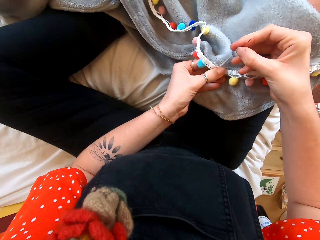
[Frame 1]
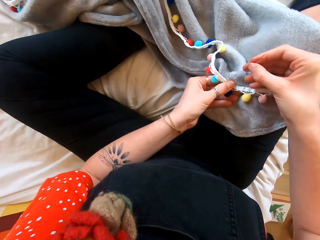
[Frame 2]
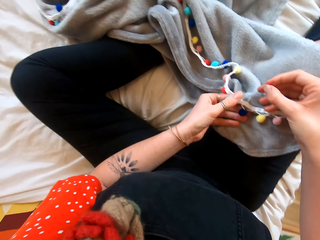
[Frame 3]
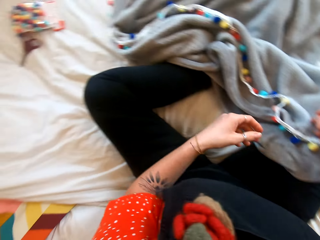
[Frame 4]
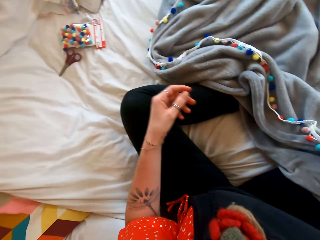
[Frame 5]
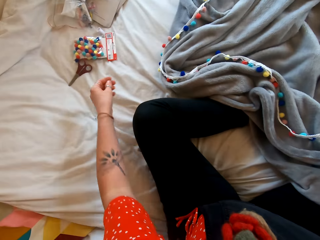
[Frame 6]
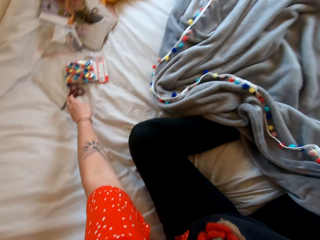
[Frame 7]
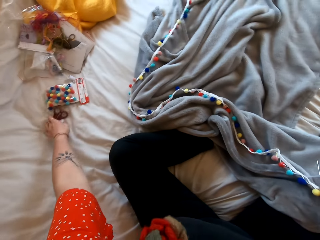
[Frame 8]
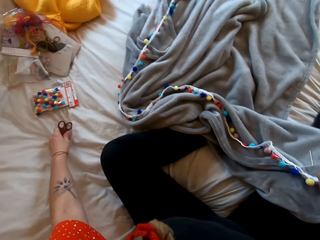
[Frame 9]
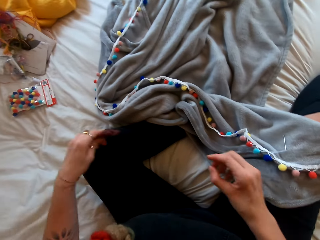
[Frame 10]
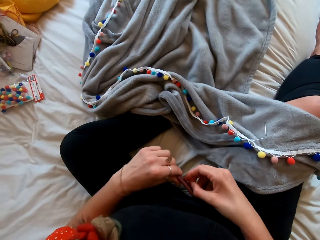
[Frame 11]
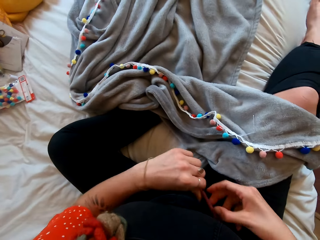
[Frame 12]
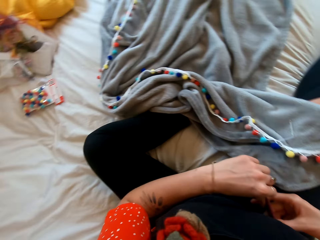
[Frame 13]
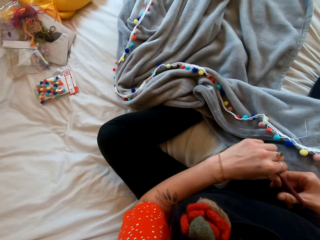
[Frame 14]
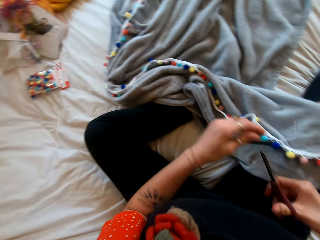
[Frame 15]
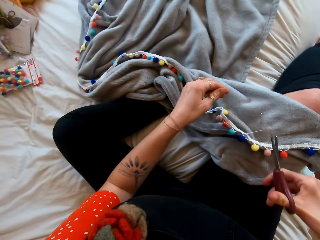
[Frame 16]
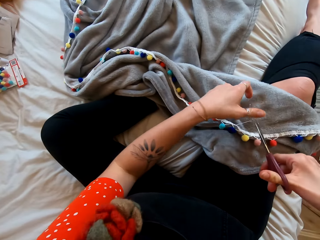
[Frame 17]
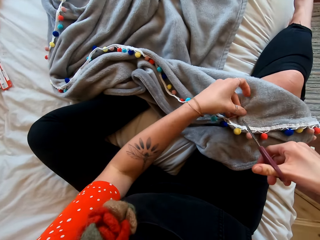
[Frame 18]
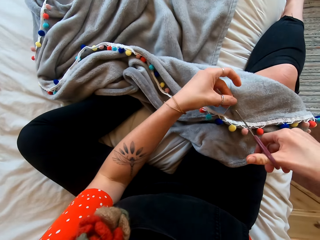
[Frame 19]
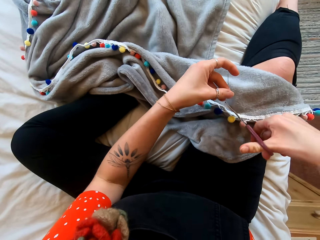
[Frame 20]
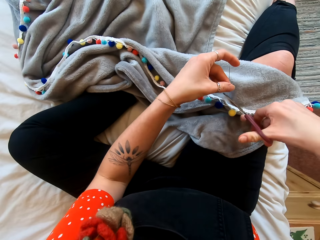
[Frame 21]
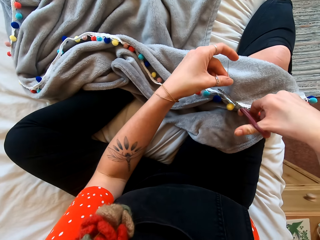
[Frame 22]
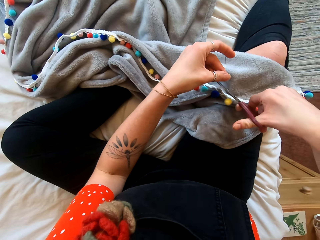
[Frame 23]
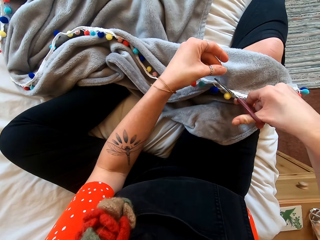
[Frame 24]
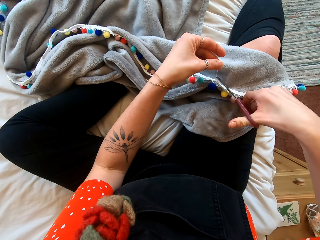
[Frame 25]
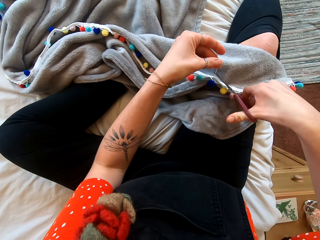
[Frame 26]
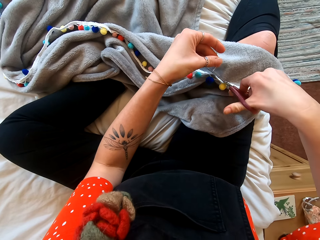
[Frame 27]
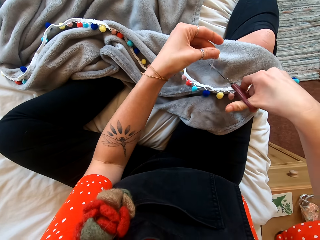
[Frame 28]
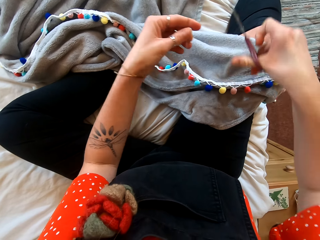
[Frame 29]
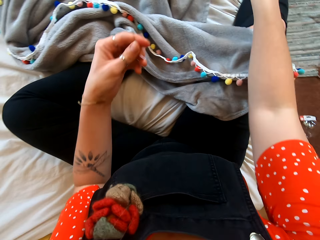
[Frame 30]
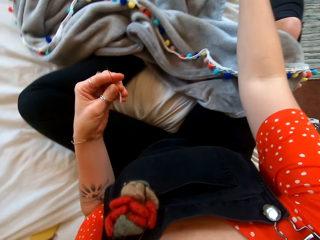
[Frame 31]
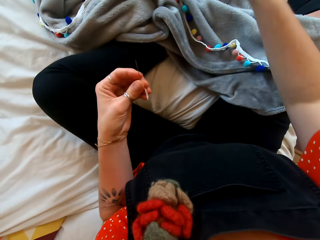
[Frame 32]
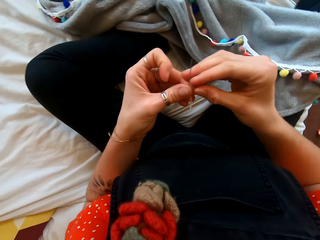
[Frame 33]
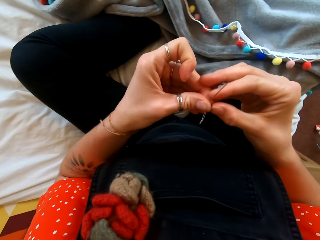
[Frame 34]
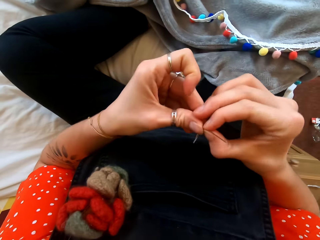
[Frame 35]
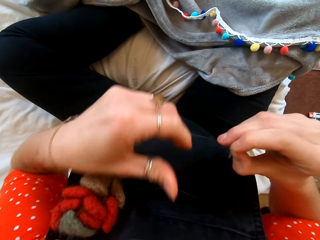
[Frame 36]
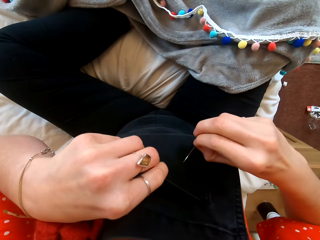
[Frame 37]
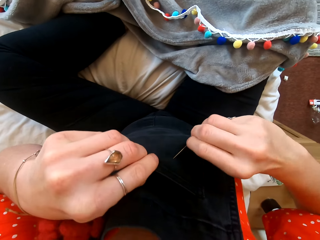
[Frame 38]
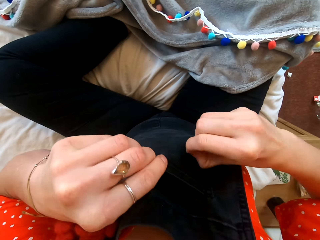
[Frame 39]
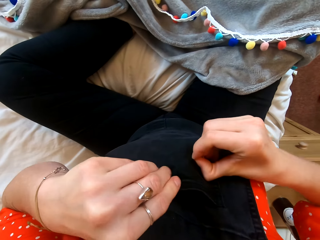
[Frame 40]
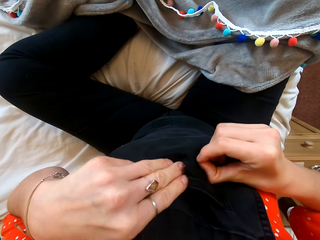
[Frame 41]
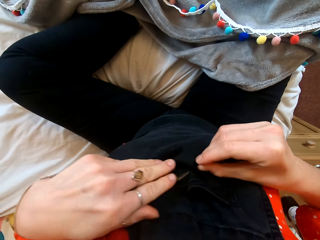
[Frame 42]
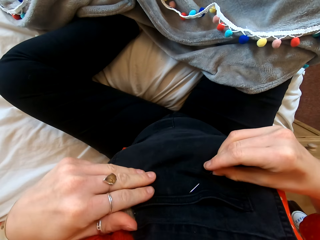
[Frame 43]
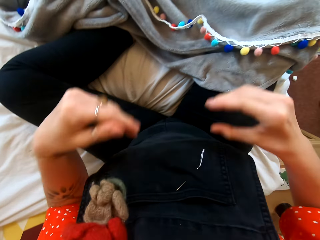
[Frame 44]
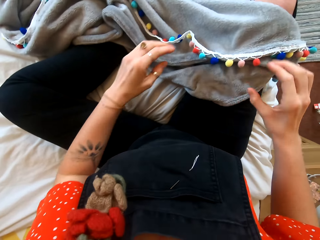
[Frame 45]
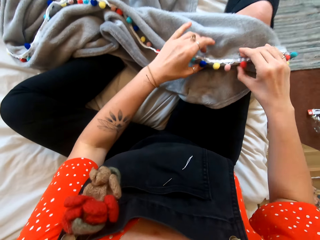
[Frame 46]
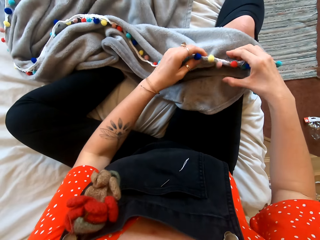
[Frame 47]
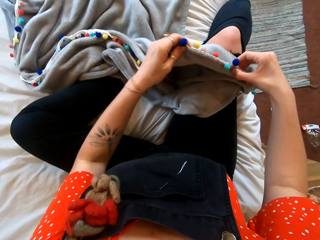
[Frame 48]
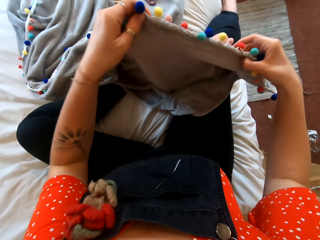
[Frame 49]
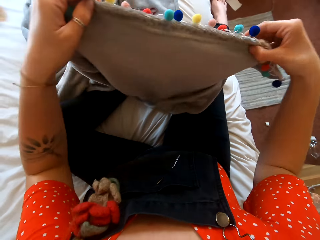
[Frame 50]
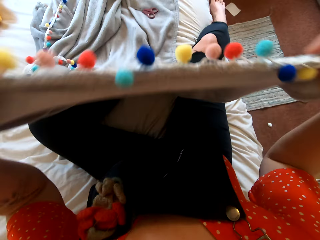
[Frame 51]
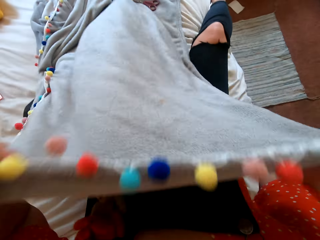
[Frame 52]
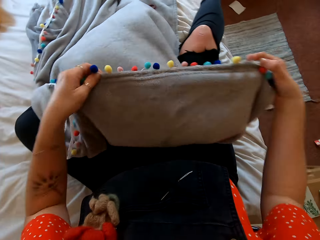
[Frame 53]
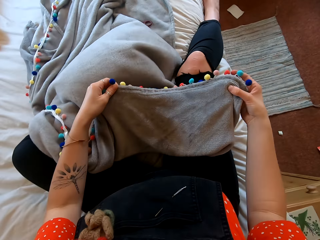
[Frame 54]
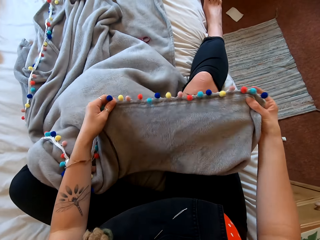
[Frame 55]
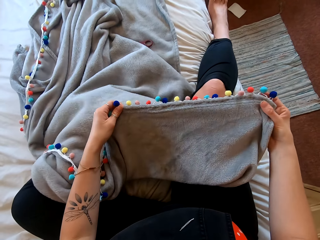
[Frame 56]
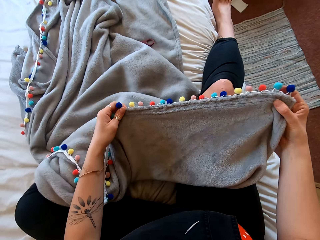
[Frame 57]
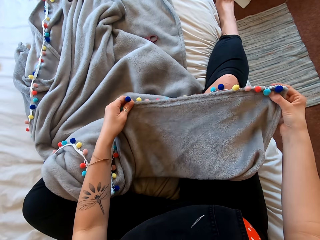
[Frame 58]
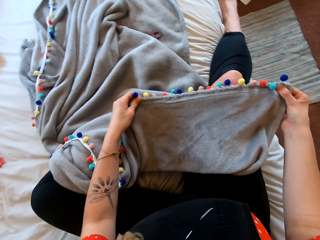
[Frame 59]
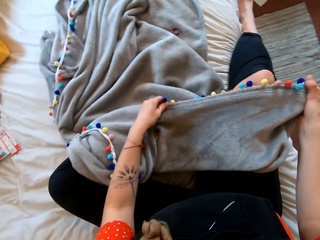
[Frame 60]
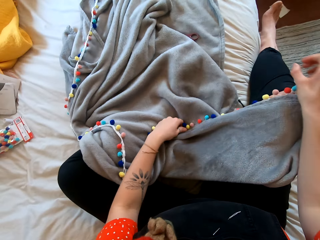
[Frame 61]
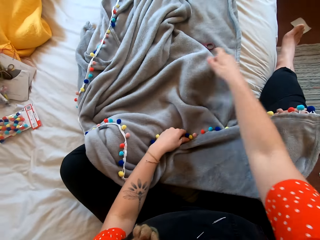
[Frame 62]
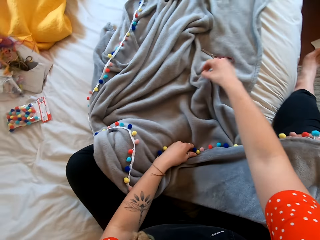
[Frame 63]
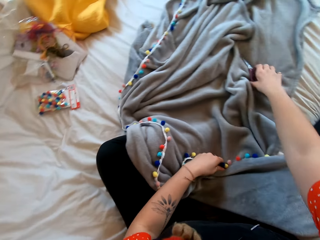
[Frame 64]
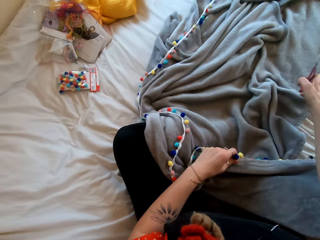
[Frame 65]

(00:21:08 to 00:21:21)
The camera wearer picks up scissors. She transfers the scissors into her right hand. She cuts the thread. She puts the scissors on the bed. She puts the needle on her blouse. She stretches the cloth.

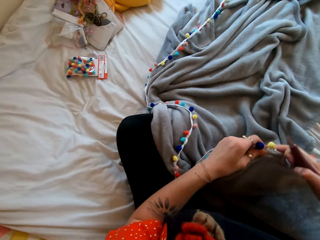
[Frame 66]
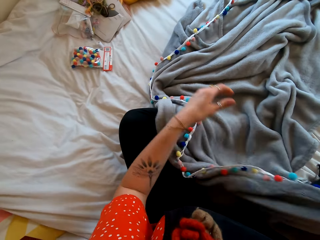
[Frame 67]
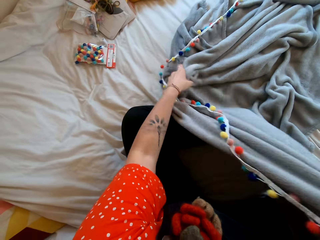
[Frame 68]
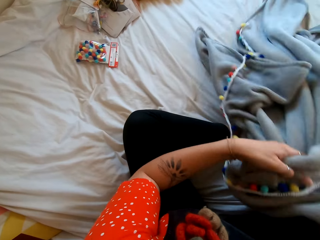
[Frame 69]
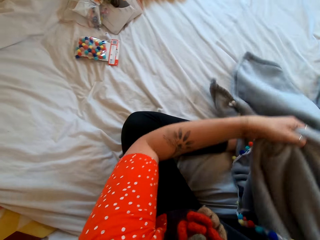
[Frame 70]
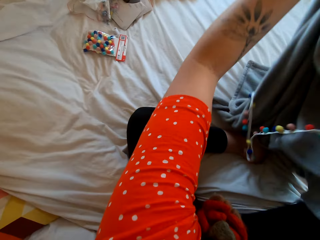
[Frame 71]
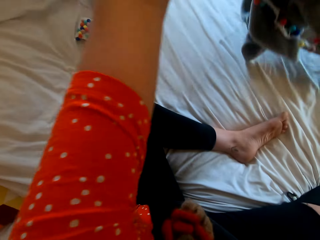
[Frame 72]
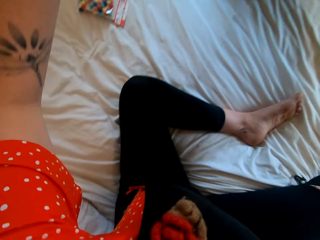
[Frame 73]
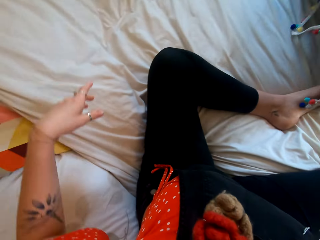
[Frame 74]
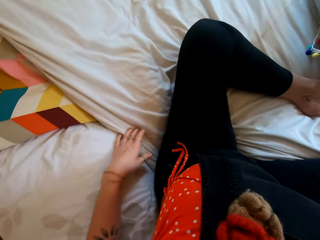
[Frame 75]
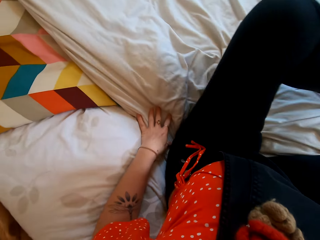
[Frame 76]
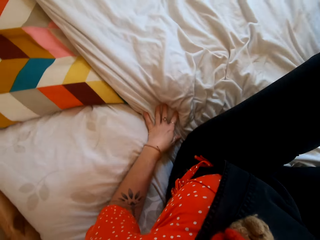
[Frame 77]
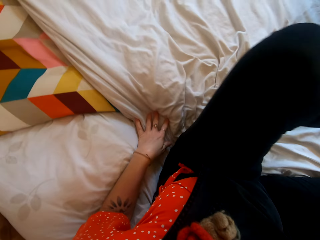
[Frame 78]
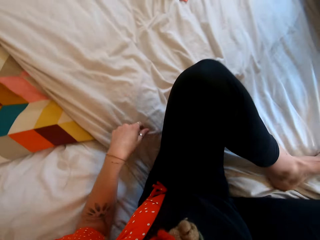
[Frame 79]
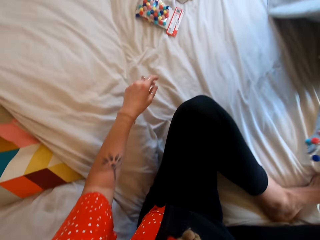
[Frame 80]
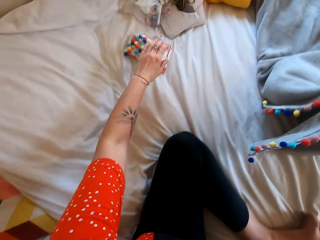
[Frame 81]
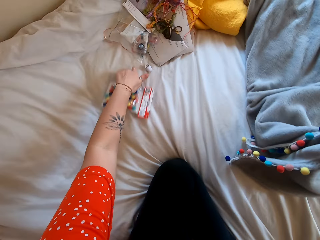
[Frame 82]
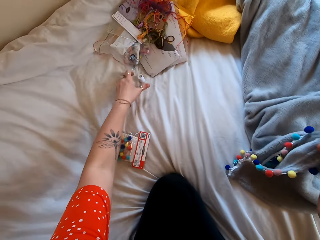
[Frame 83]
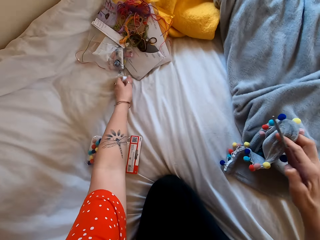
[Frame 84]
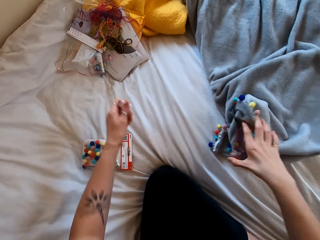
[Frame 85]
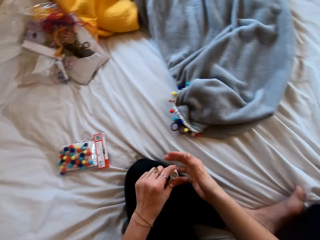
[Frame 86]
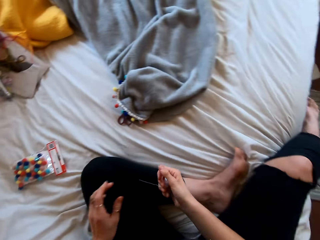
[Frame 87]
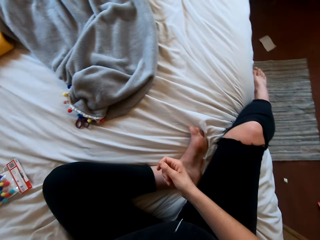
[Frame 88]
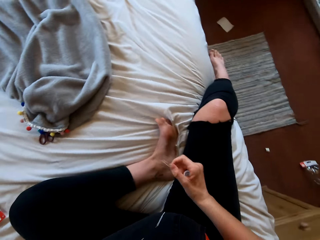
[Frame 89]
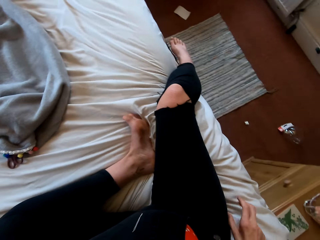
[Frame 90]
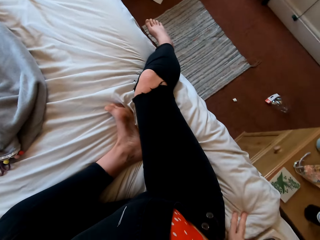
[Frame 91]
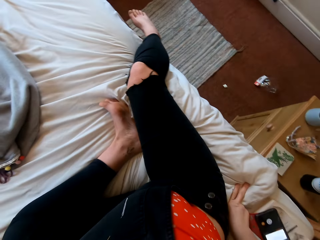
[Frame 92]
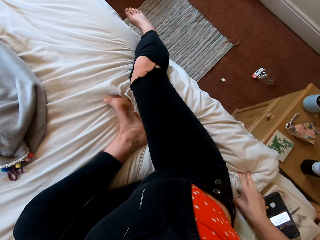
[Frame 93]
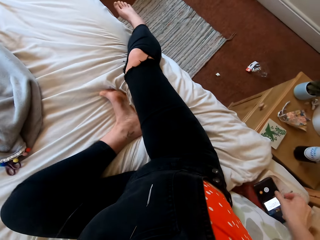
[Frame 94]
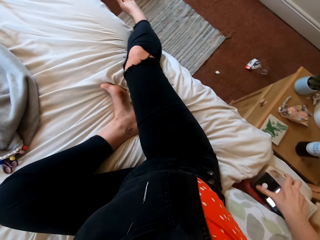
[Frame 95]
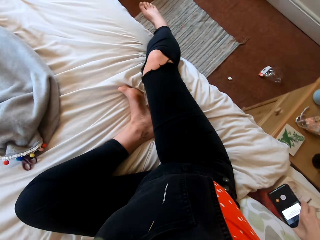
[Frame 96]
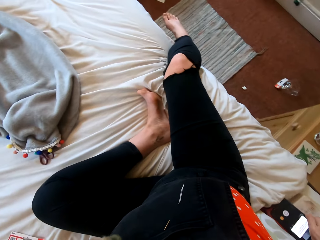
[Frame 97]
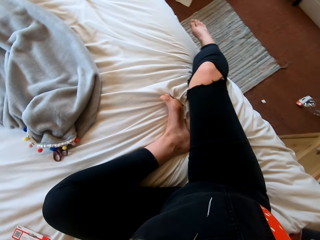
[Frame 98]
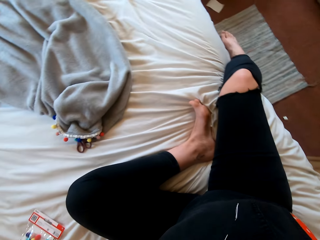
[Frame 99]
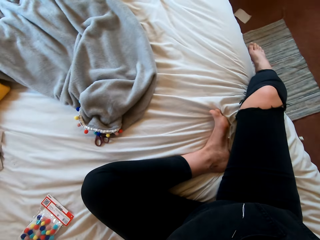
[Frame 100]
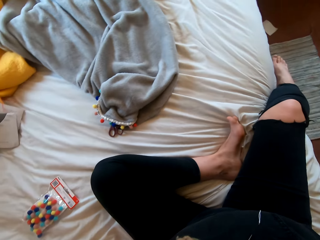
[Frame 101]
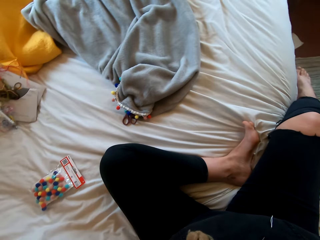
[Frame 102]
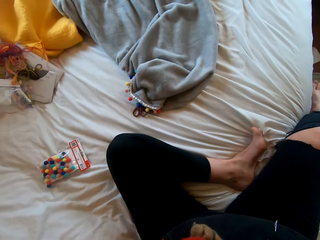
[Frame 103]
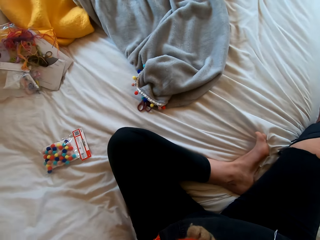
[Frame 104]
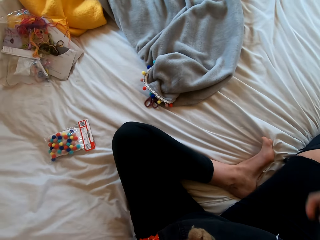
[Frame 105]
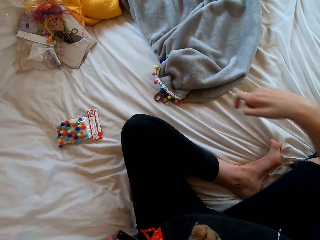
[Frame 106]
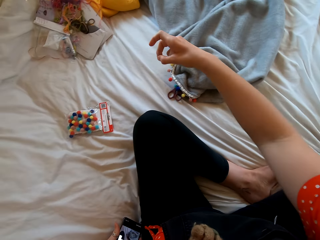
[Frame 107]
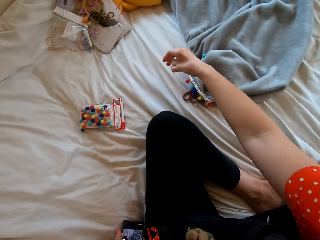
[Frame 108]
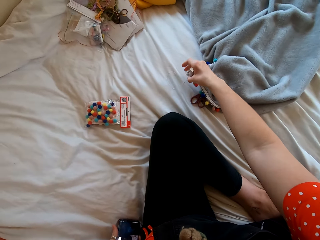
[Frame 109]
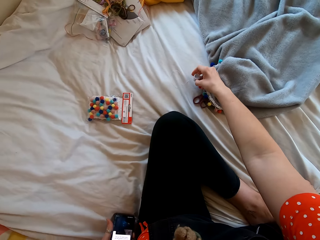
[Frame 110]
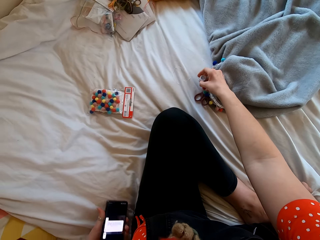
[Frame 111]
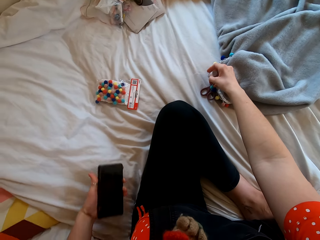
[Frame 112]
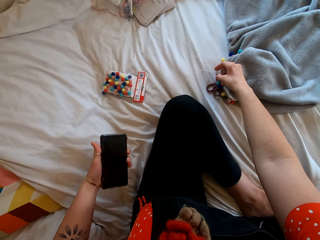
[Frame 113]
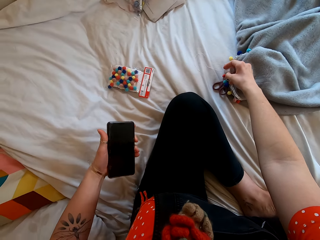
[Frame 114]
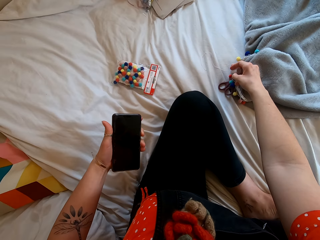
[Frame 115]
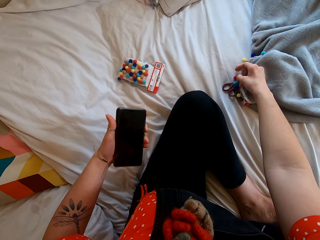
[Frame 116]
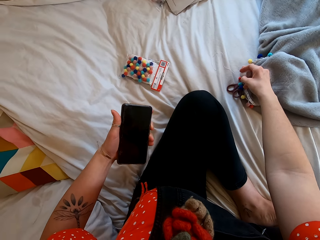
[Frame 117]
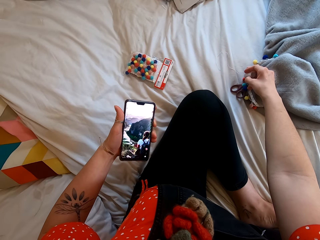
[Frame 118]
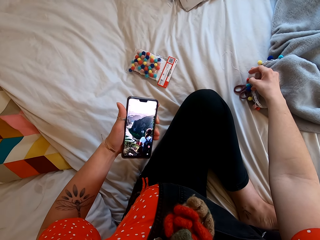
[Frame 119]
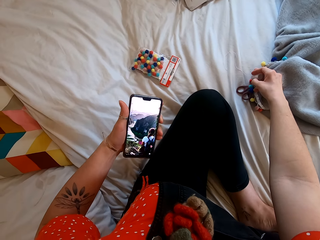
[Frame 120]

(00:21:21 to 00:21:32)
The camera wearer picks up scissors. She throws the cloth on the bed. She moves on the bed. She picks up a thread roll. She picks up a phone with her right hand. She looks at the phone.
